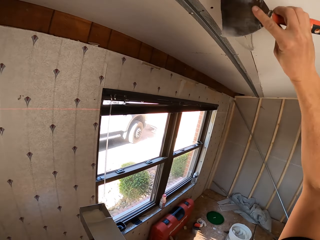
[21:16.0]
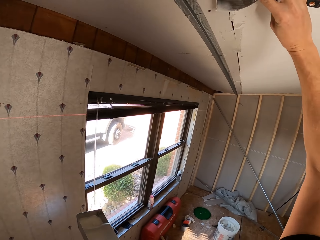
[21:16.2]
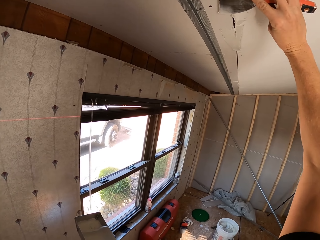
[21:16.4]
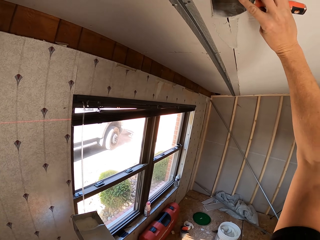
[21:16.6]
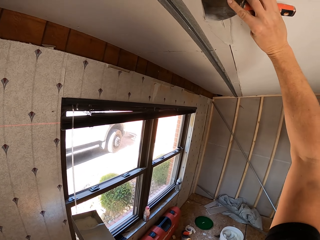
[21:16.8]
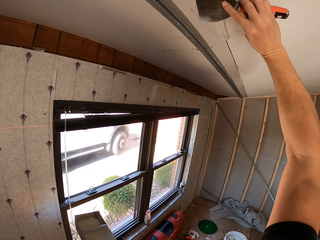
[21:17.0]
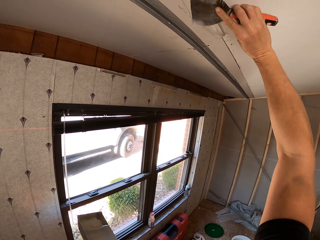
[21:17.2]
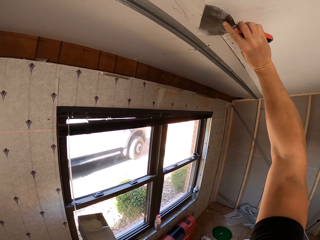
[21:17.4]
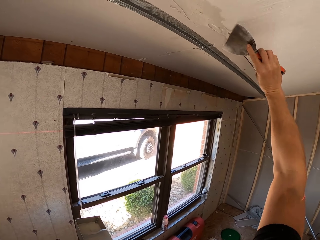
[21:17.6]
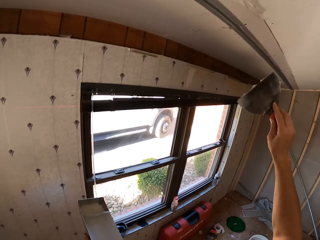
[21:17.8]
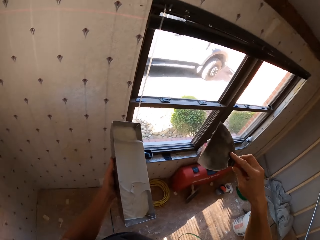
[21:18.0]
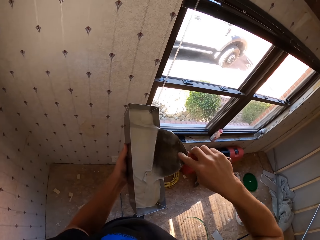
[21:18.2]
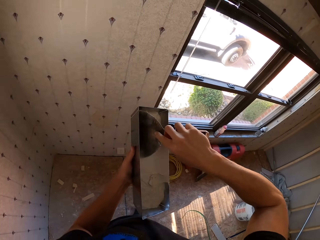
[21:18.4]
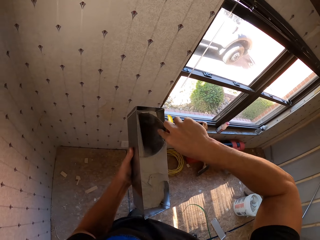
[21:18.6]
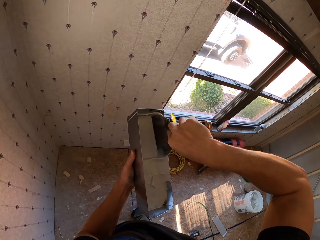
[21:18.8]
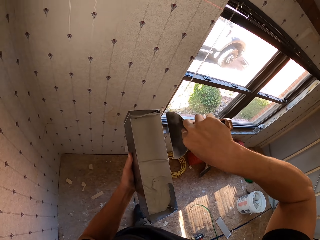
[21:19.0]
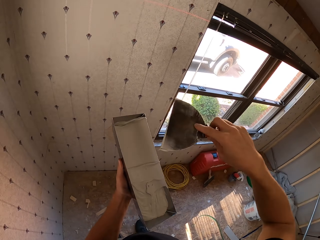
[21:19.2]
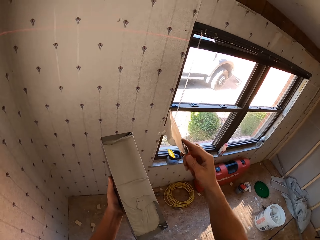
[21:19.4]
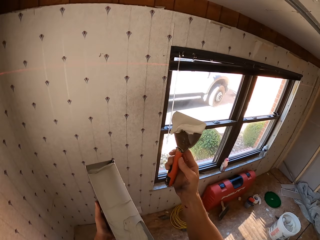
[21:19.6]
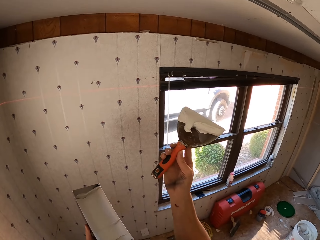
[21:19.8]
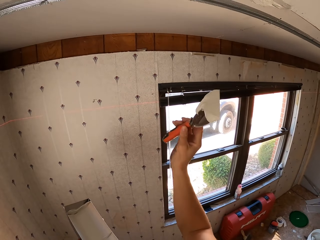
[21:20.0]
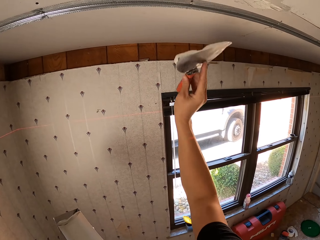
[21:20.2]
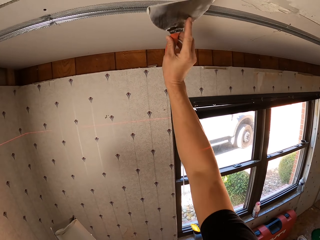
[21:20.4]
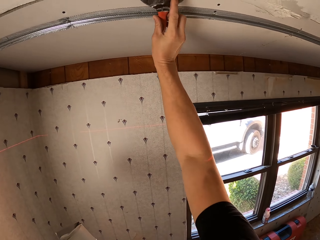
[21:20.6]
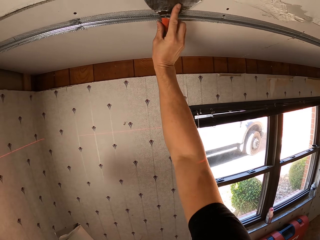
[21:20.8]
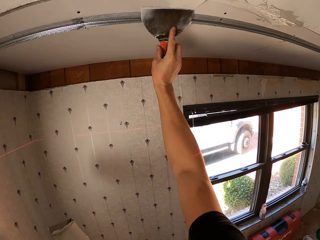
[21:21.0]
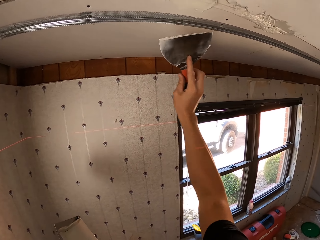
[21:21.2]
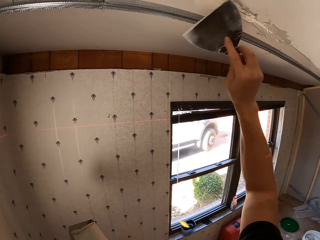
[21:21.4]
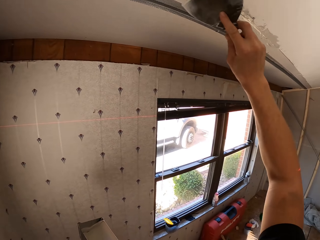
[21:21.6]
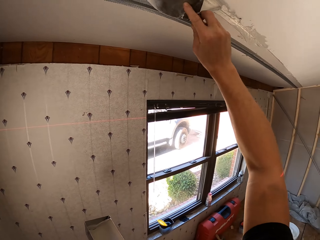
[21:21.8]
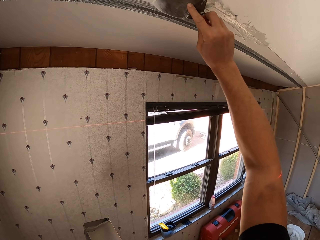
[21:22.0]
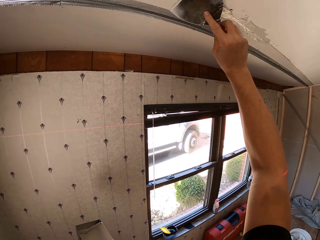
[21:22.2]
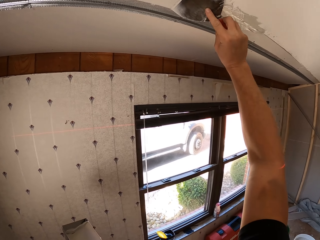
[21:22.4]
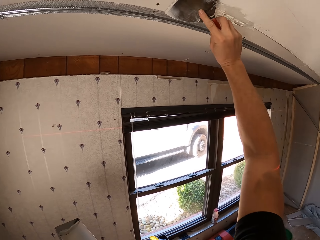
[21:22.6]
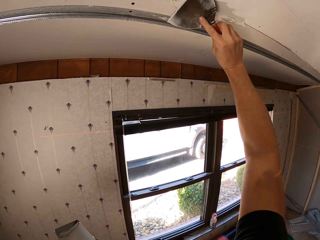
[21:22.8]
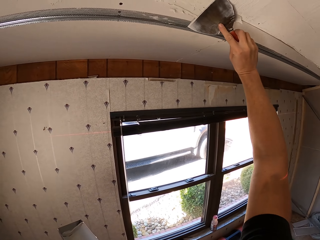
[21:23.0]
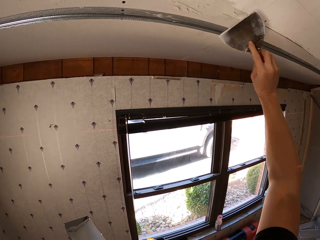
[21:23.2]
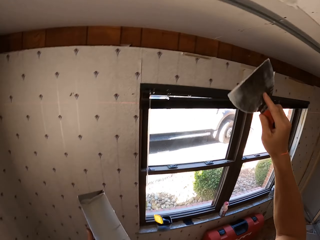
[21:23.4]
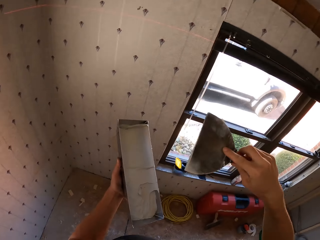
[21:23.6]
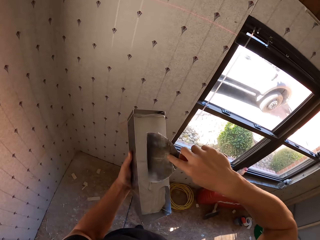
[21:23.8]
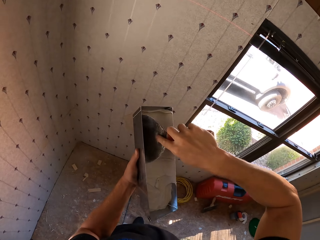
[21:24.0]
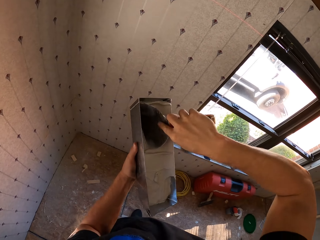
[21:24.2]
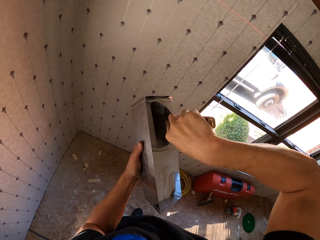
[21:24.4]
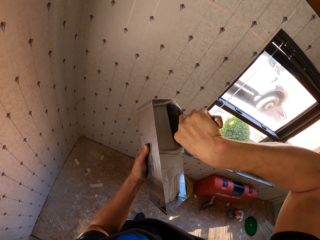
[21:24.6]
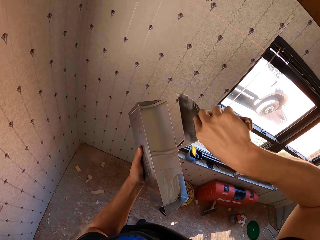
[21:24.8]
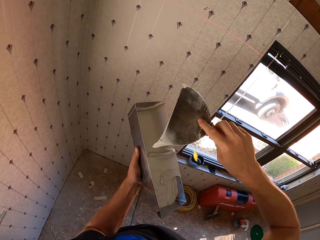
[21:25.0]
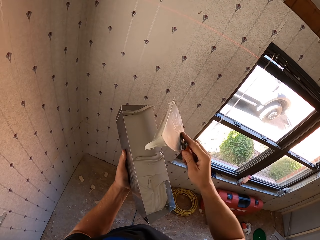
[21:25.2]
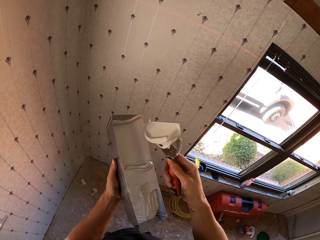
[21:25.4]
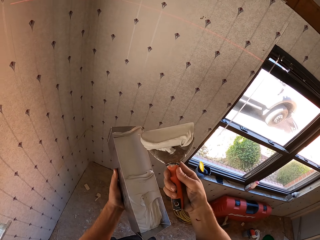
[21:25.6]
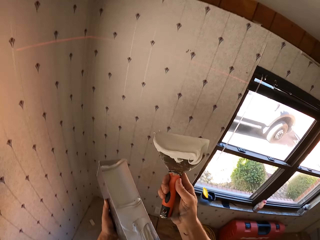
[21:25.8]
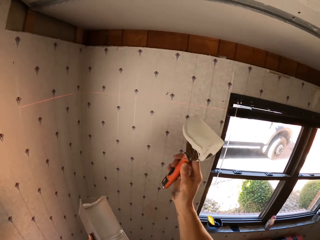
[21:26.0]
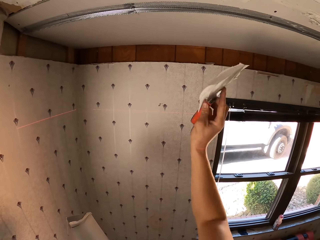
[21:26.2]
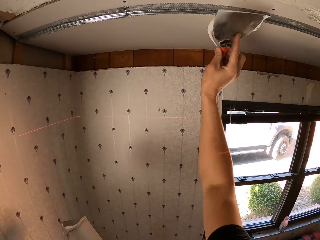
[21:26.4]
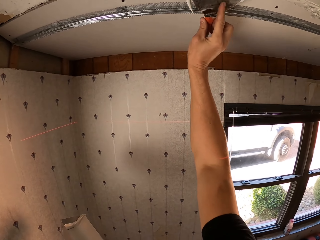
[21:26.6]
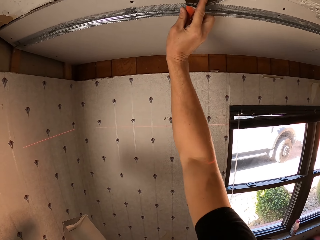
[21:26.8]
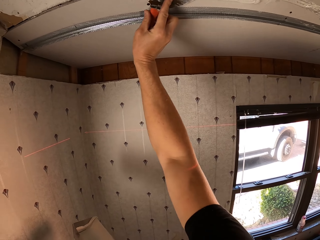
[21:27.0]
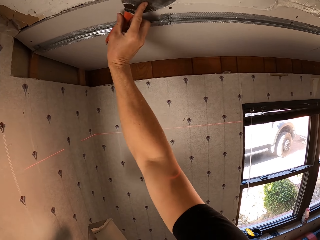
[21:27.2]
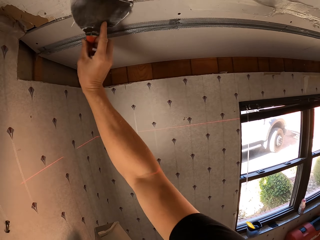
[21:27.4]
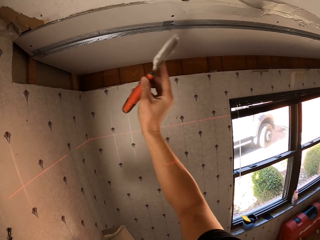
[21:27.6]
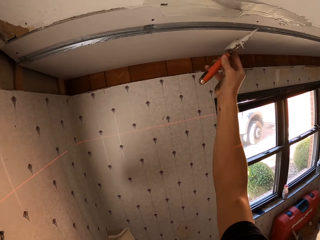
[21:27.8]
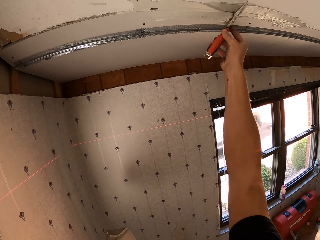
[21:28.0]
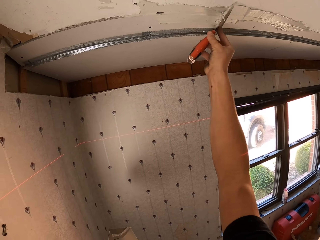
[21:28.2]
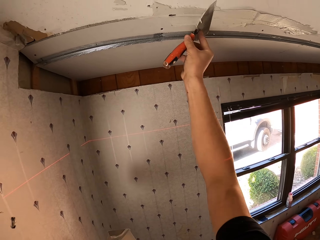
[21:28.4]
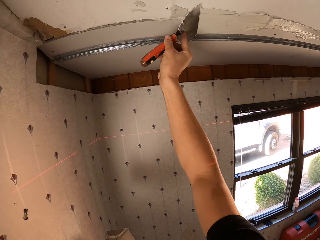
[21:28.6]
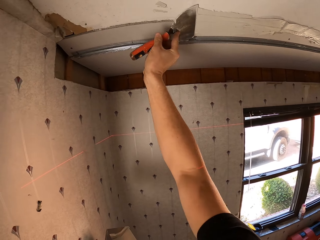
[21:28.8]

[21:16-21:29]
The camera wearer paints the wall with the scraper knife. They scoop the paint from the metallic tin with the scraper knife. They paint the wall with the scraper knife. They scoop the paint from the metallic tin with the scraper knife. They paint the wall with the scraper knife.

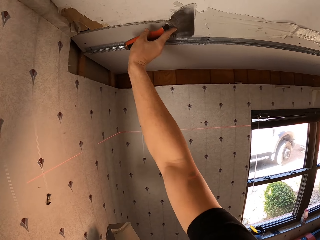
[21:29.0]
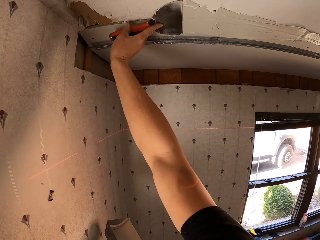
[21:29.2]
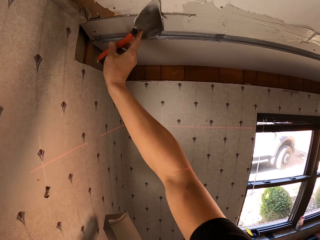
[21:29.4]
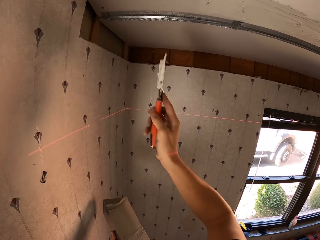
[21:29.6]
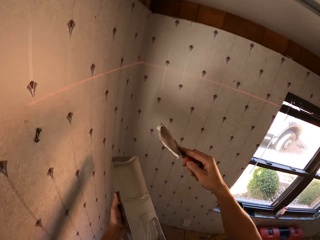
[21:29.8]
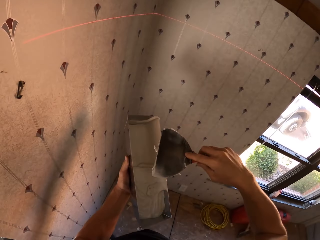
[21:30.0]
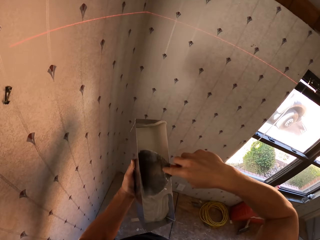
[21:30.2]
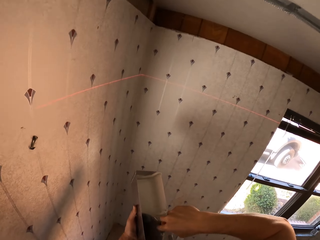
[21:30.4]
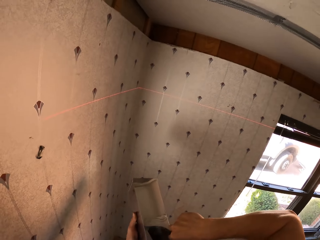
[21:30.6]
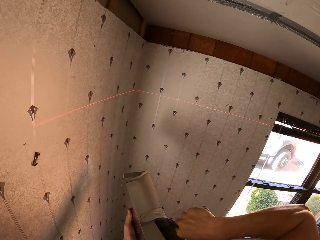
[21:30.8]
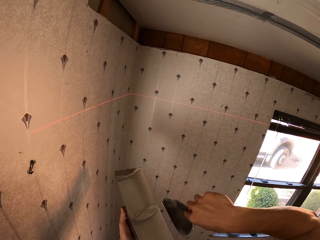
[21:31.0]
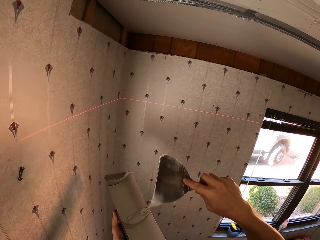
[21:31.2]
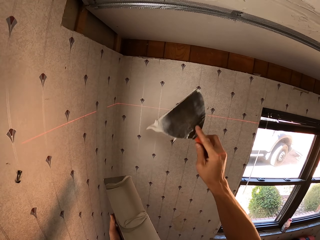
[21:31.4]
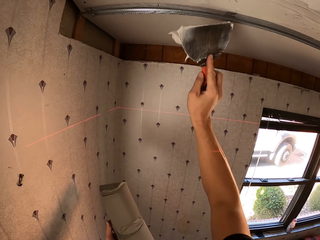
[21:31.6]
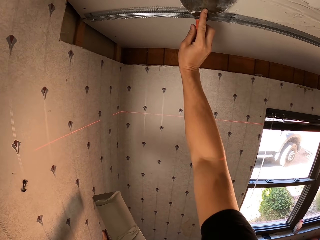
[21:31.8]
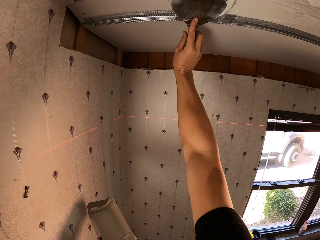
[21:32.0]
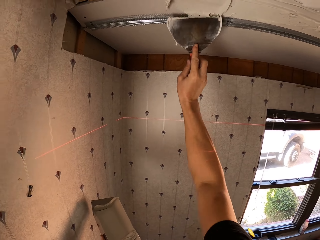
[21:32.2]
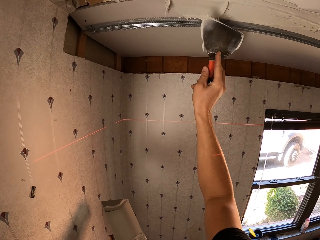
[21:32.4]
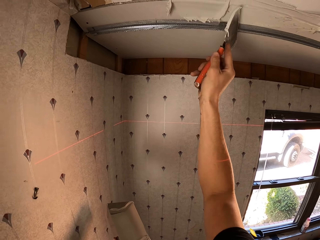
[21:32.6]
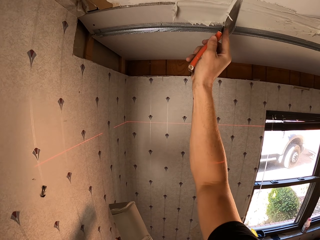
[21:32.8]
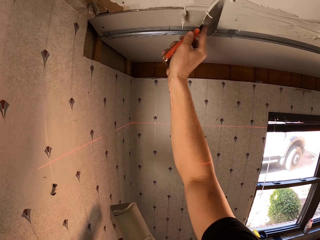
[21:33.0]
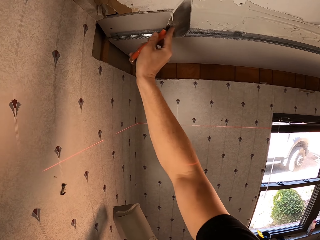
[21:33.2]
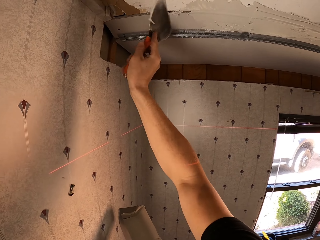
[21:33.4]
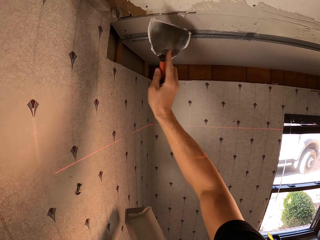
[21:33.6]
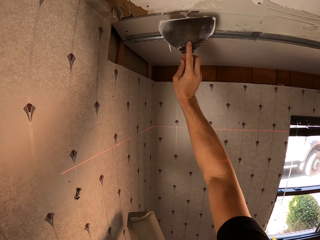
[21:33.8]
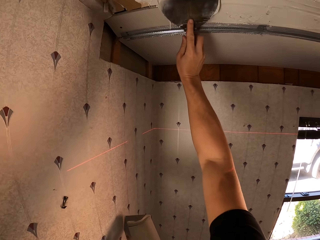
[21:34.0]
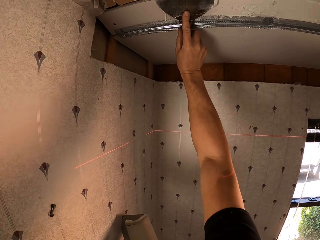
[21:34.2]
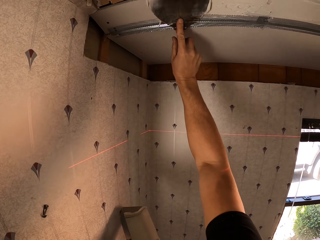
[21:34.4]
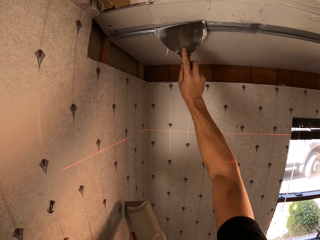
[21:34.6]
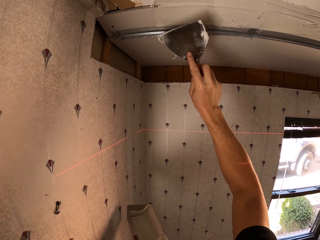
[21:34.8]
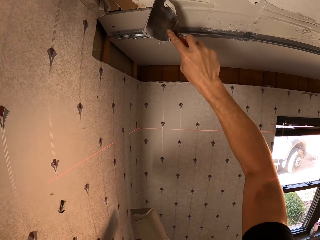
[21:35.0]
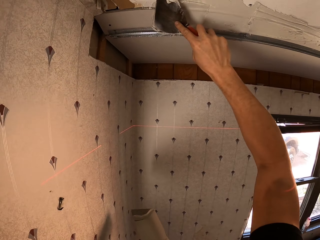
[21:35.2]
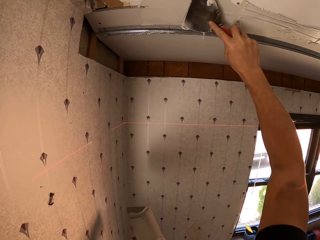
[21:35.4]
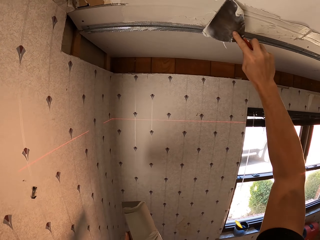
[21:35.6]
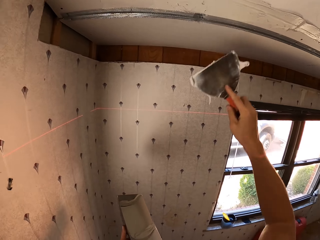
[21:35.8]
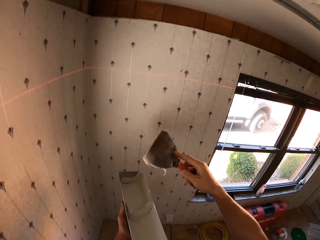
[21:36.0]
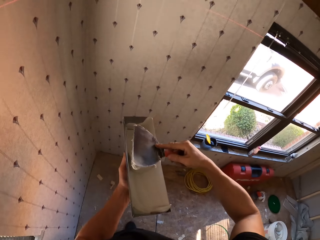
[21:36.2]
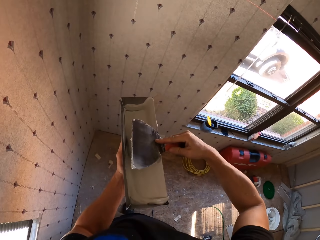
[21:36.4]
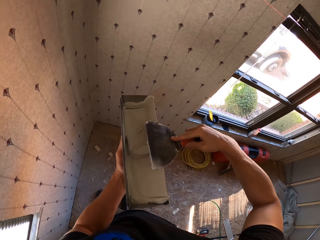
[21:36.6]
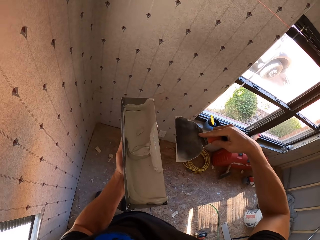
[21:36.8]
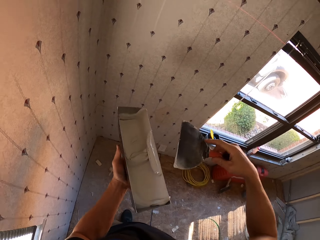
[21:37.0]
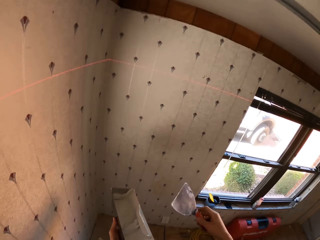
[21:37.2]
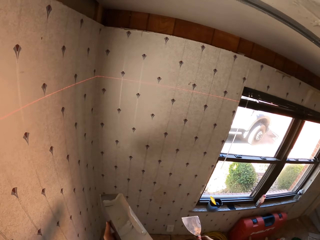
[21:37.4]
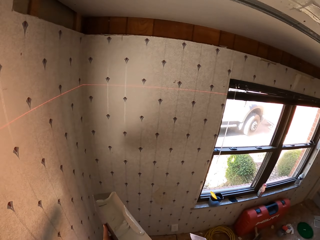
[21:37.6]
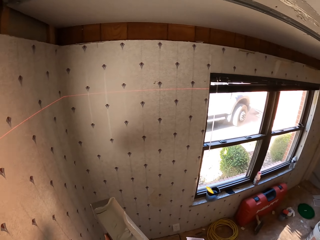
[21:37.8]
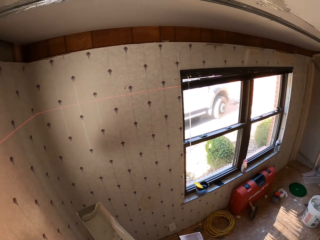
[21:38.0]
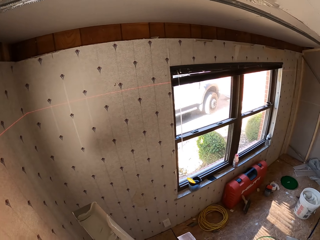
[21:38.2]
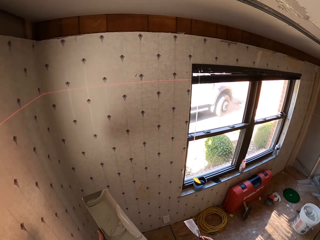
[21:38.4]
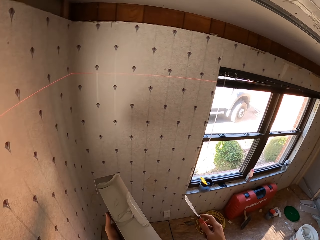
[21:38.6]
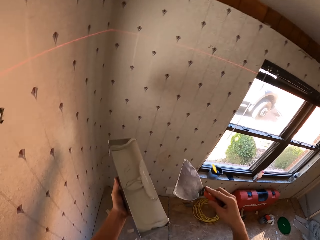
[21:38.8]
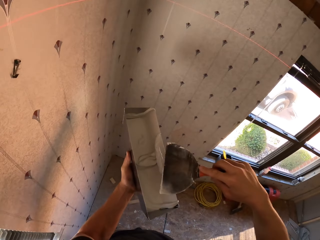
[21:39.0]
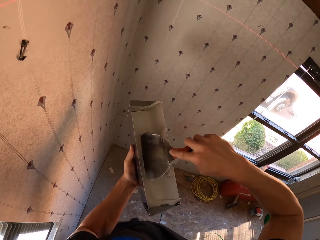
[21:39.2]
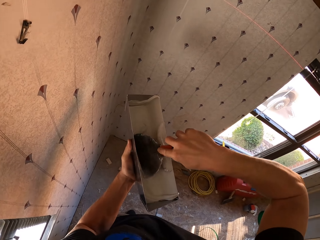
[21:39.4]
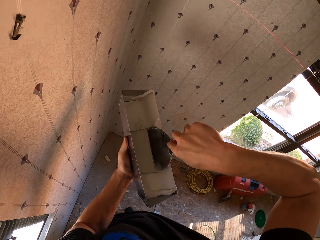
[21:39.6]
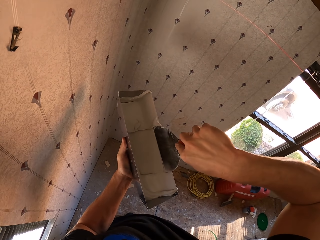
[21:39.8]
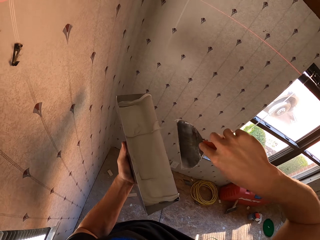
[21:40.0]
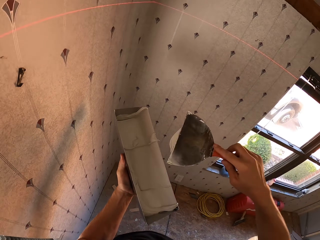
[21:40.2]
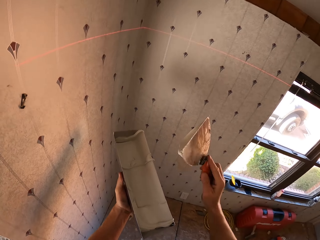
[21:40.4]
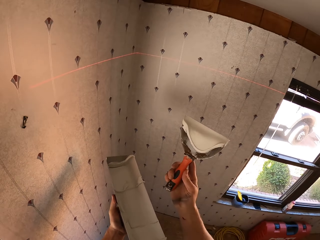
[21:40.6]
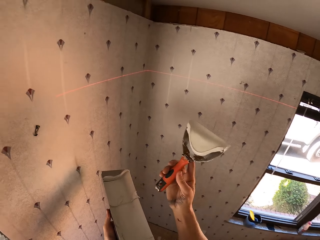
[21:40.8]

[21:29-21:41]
The camera wearer scoops the paint from the metallic tin with a scraper knife. They paint the wall with the scraper knife. They scoop the paint from the metallic tin with the scraper knife. They rub the scraper knife on the tray. They look around in the room. They scoop the paint with the scraper knife.
